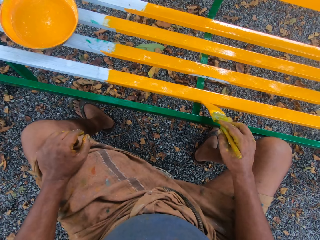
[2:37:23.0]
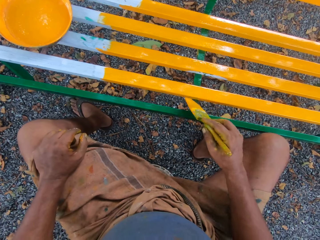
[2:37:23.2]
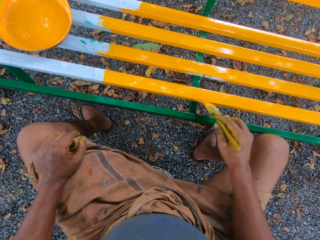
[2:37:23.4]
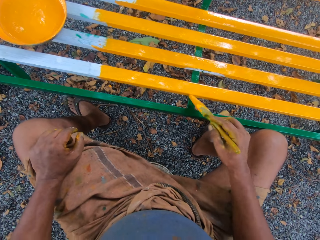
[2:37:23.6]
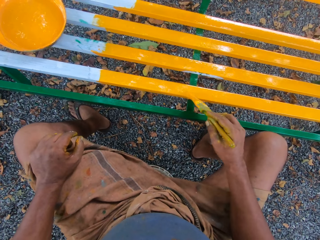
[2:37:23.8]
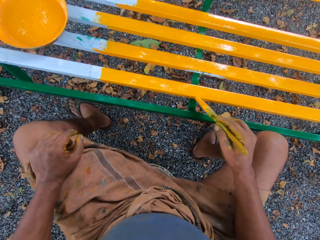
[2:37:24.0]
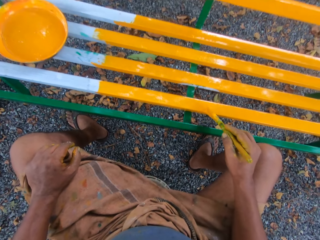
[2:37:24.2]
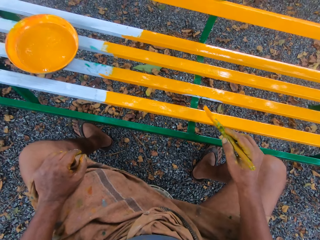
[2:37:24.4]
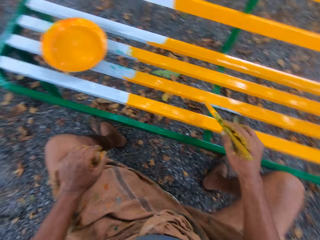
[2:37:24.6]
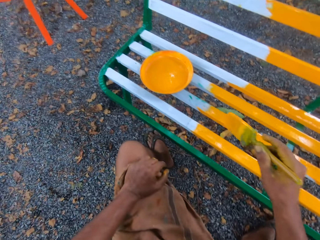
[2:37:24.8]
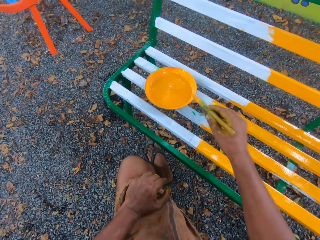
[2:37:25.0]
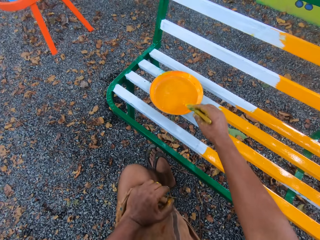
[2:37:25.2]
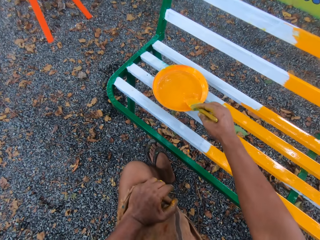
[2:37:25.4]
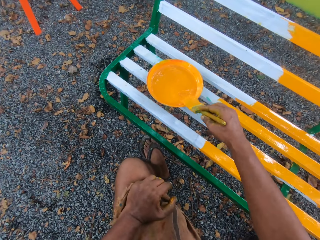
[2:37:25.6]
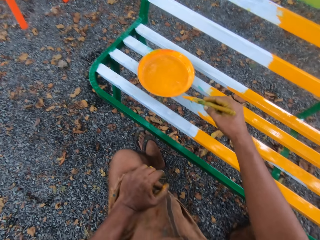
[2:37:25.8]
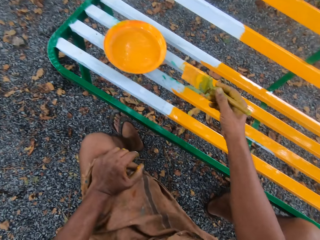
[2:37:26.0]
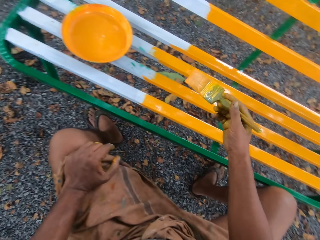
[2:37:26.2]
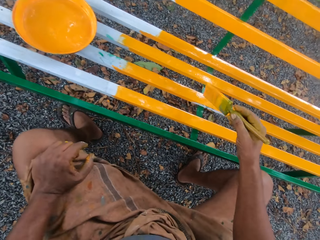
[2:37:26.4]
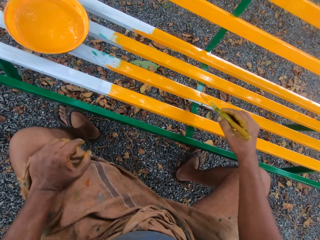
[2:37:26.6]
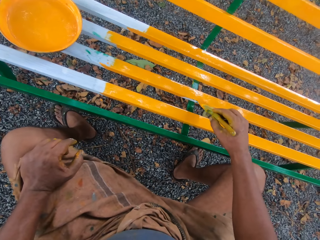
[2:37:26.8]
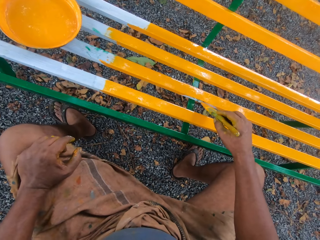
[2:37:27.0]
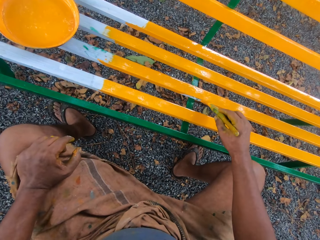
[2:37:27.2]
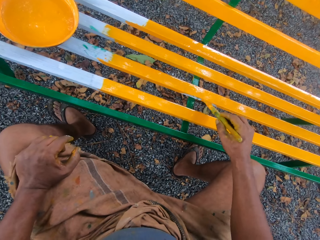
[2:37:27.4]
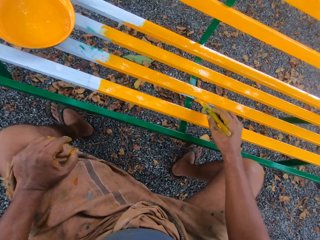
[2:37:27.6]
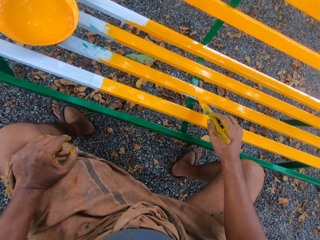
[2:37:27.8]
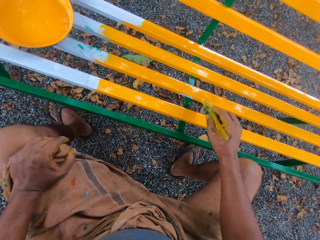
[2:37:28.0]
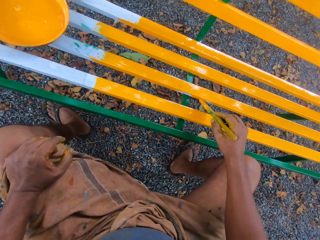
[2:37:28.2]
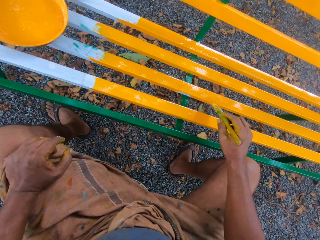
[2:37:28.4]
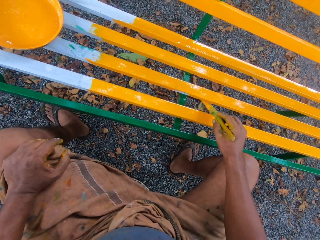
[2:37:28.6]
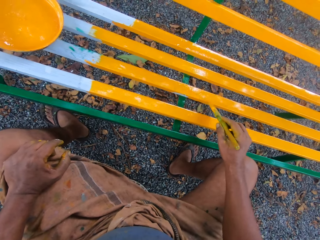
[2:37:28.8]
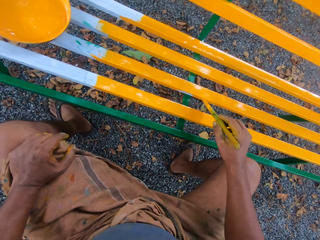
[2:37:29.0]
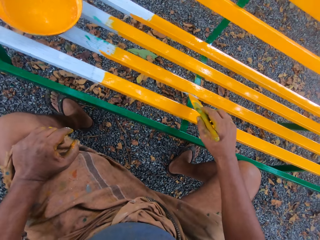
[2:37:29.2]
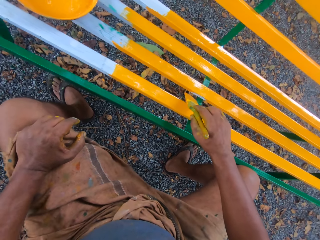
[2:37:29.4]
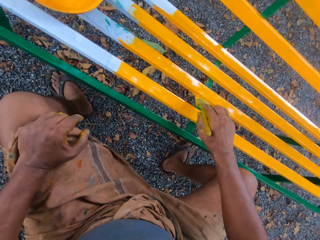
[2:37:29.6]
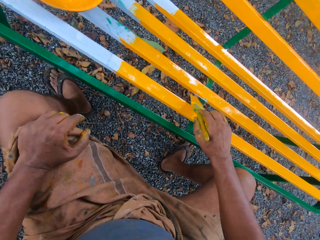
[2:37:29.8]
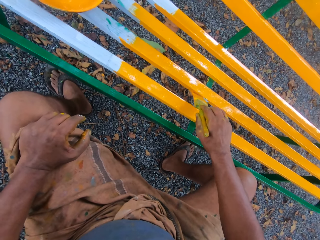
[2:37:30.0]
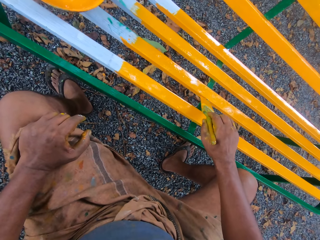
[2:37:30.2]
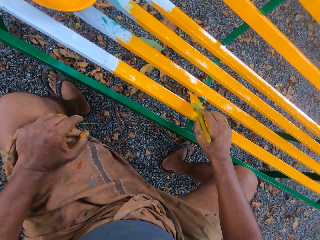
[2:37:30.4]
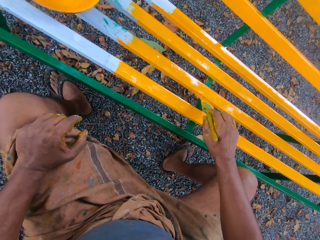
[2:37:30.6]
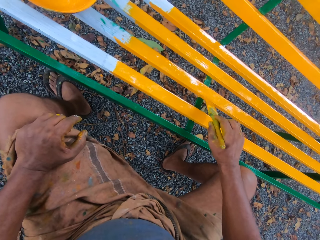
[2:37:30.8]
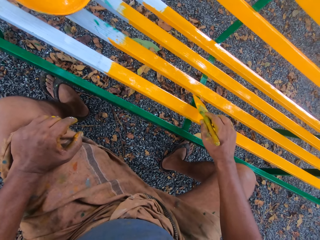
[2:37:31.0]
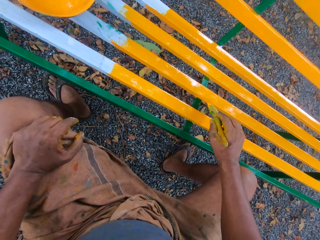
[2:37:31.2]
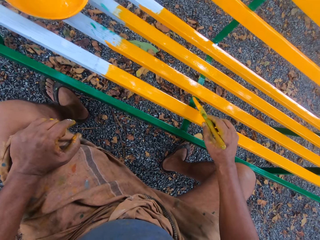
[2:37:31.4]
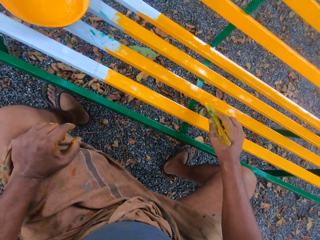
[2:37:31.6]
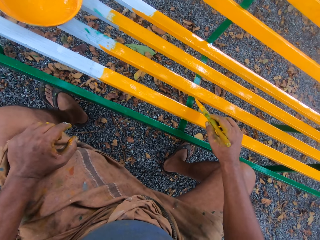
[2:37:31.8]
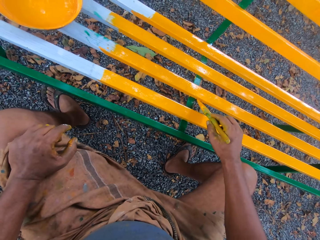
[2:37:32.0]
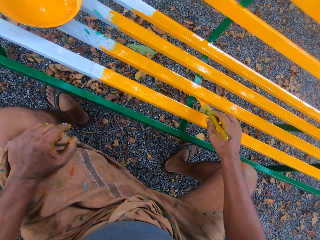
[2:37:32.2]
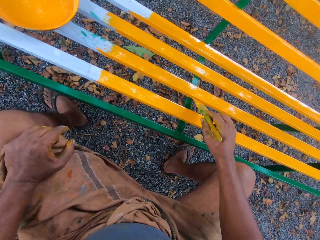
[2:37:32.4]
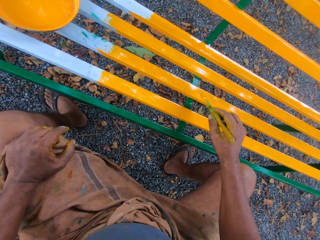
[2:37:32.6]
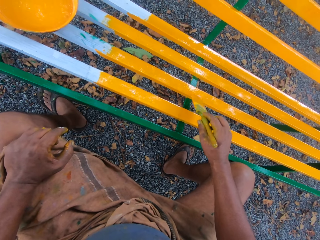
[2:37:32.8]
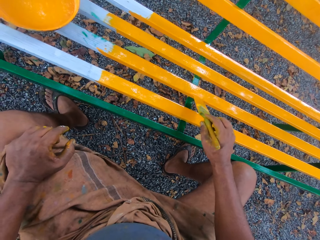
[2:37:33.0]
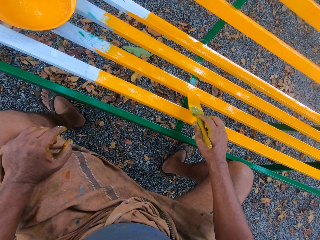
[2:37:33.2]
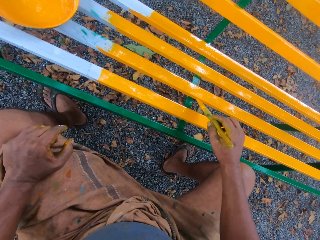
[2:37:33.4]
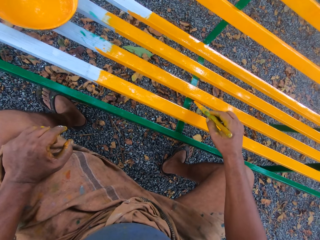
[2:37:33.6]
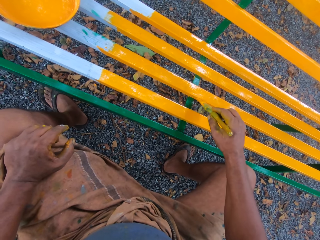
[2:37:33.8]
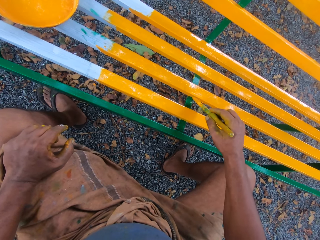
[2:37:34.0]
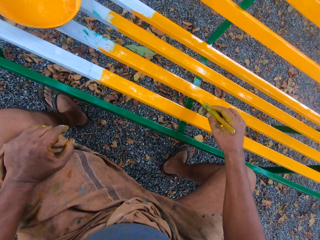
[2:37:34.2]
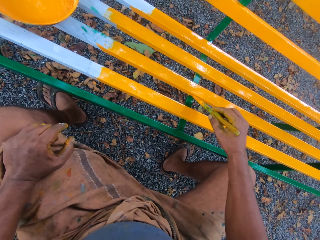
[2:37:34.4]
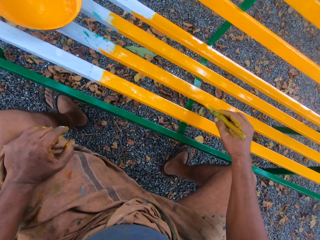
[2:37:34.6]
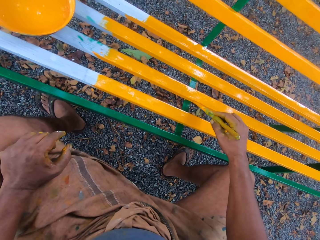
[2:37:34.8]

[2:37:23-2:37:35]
The camera wearer dips the brush into paint. They paint the bench with the brush.

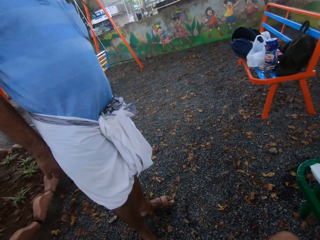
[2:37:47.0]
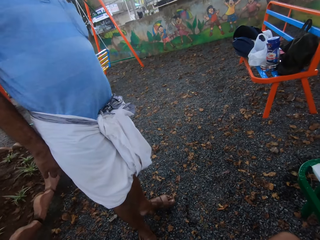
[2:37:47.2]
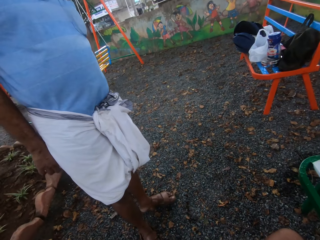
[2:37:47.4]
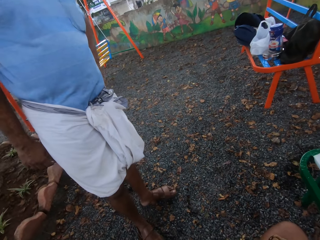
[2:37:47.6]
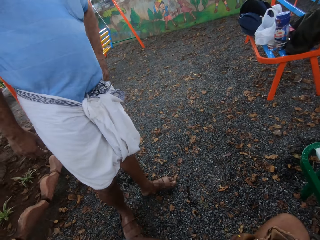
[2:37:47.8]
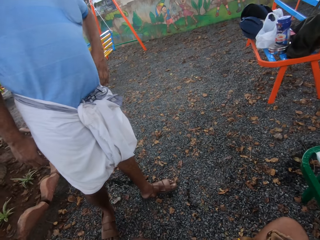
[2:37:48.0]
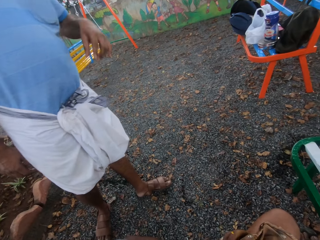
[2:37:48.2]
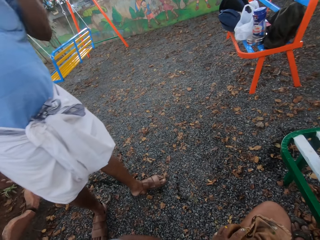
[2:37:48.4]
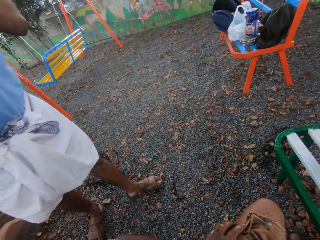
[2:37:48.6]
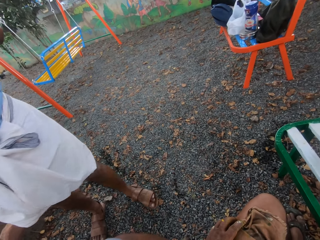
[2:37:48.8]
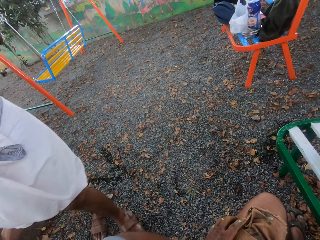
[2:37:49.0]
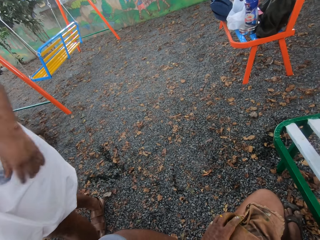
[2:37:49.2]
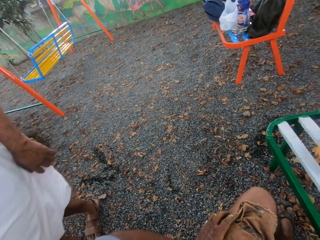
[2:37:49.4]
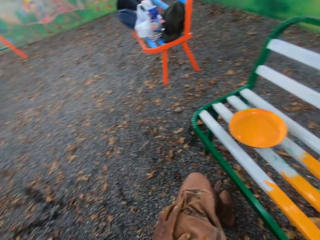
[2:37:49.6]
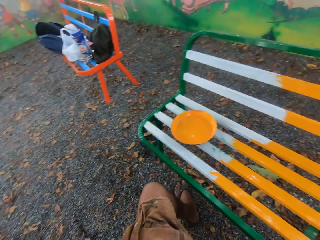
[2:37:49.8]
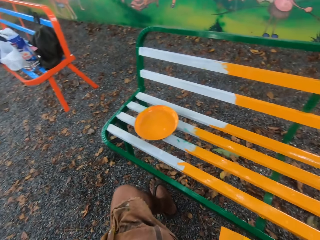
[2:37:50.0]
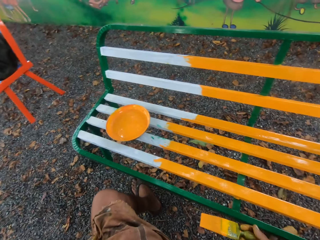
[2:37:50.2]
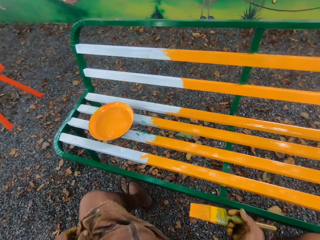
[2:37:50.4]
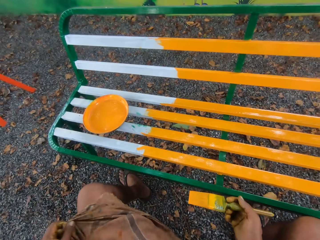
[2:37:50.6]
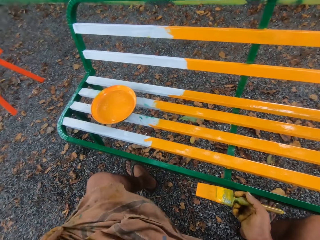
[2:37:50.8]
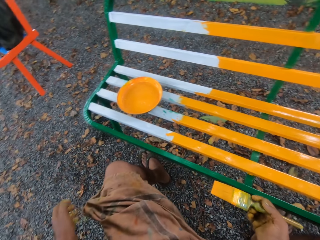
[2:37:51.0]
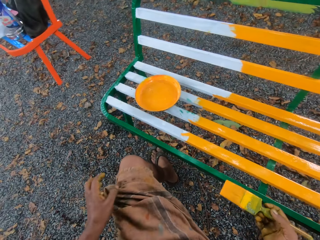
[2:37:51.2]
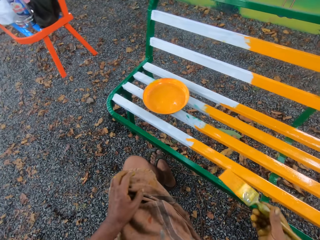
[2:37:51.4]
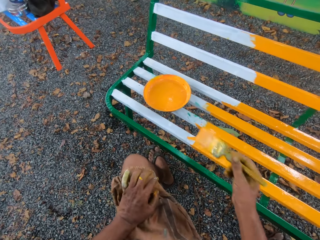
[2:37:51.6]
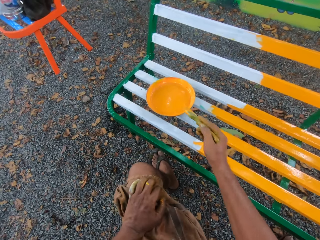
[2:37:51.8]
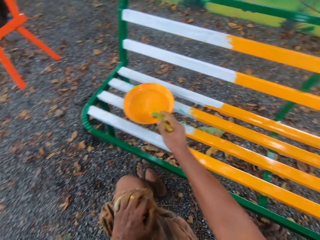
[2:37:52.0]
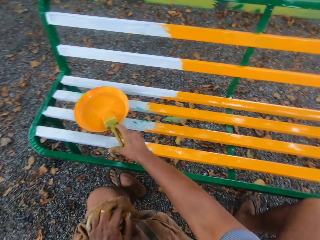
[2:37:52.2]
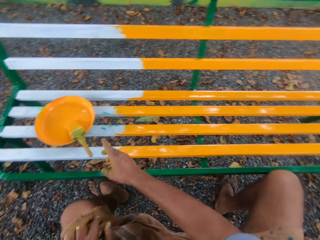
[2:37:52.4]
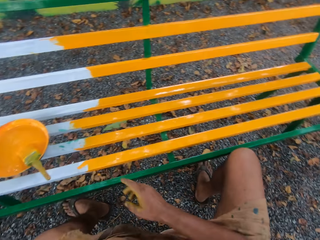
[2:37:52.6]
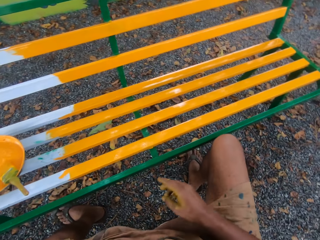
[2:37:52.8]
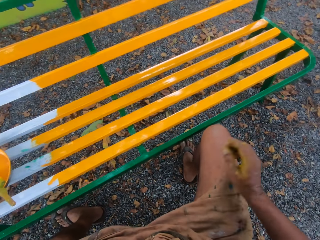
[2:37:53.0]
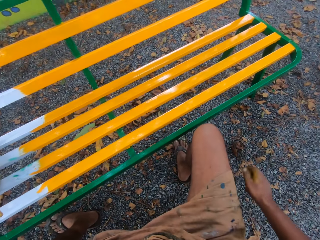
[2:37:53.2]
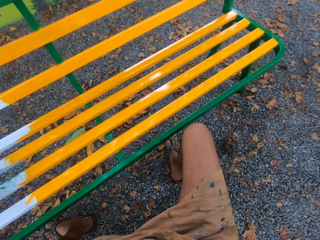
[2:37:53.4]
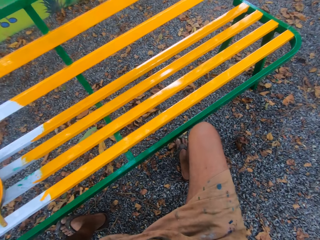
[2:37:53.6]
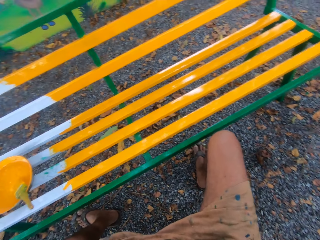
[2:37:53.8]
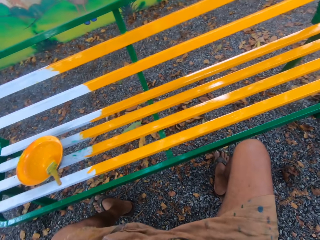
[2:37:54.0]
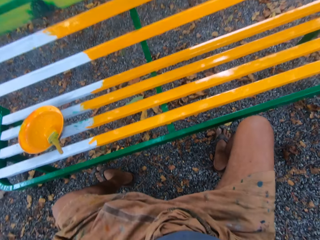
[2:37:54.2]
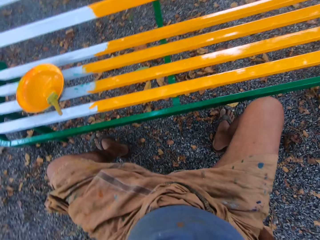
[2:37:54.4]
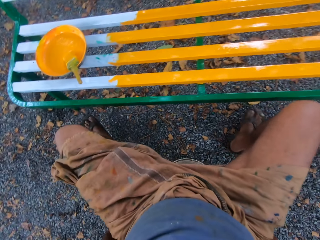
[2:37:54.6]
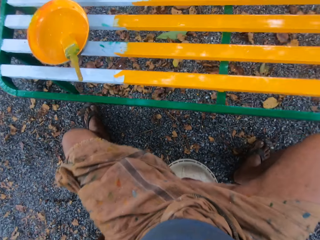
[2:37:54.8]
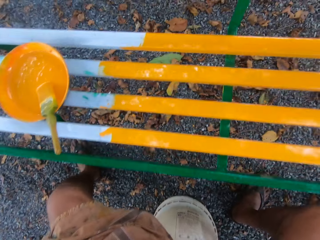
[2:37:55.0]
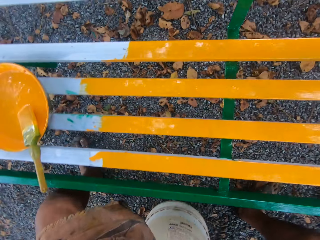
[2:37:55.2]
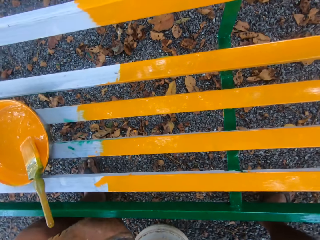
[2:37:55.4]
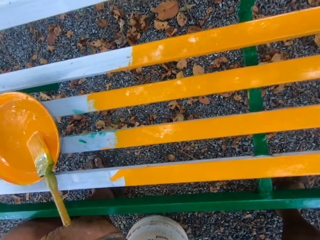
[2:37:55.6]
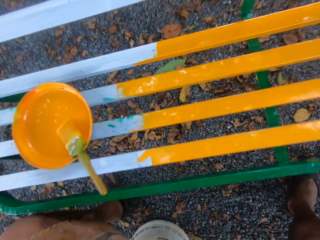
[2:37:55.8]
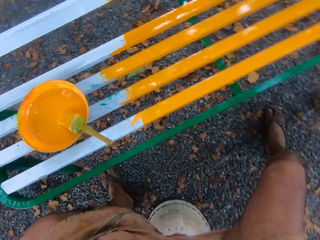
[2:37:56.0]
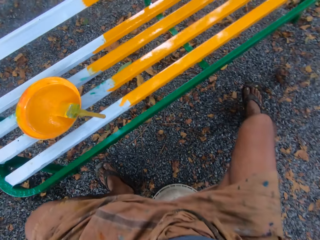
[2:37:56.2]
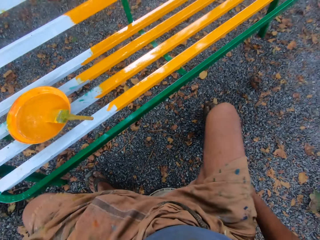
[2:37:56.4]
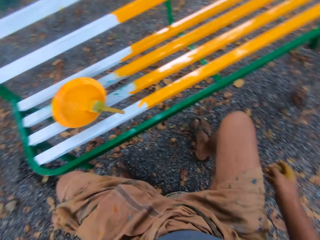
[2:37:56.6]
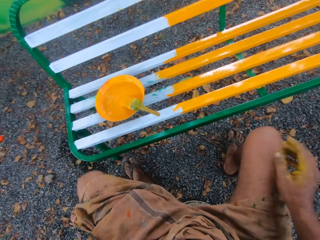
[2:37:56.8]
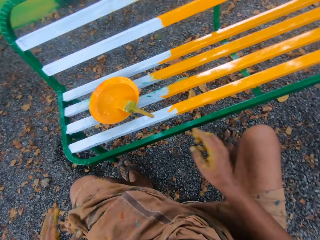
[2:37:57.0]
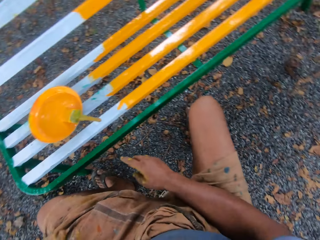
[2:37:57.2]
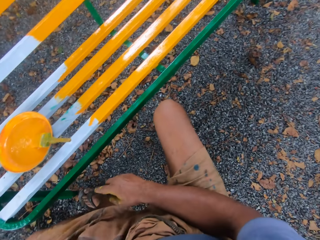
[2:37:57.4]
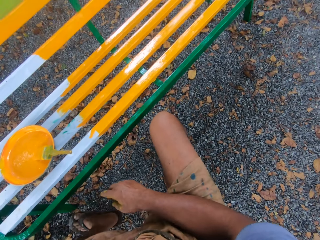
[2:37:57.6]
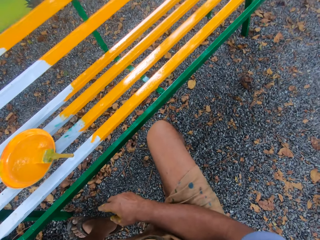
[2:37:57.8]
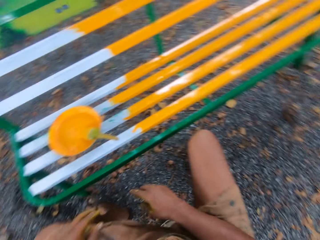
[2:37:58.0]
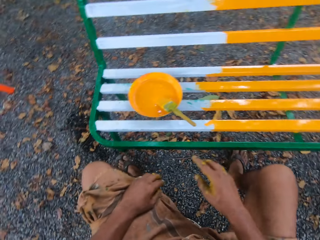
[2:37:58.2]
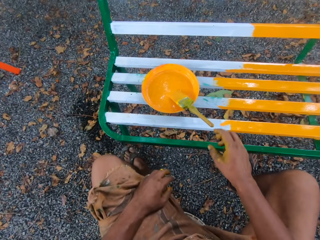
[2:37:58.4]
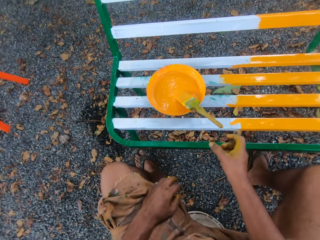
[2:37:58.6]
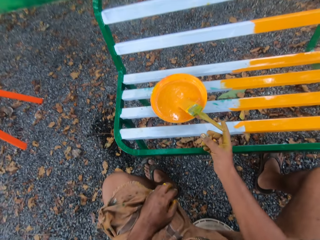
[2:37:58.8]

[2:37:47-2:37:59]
The camera wearer talks to a man. They drop the paint brush in the plate. They move with the bucket.
